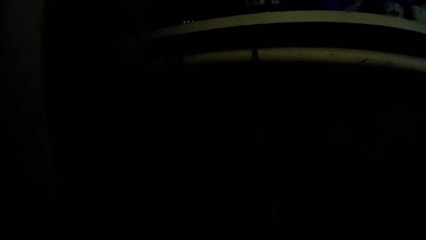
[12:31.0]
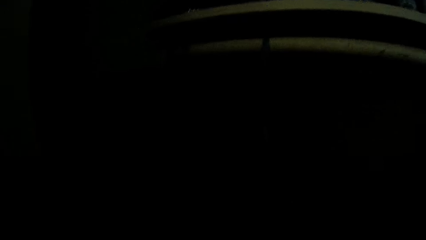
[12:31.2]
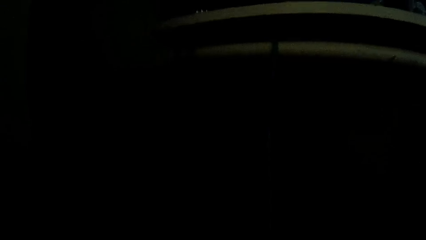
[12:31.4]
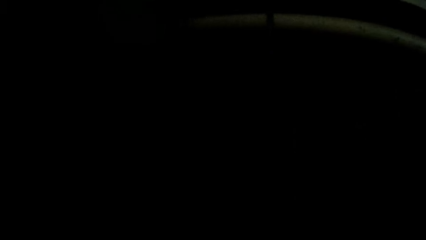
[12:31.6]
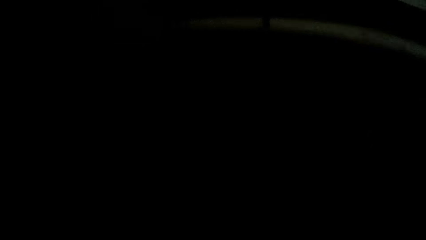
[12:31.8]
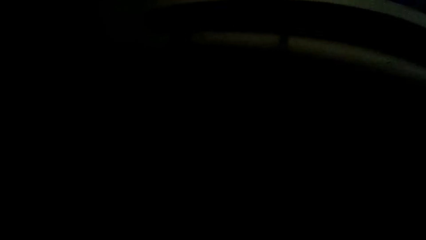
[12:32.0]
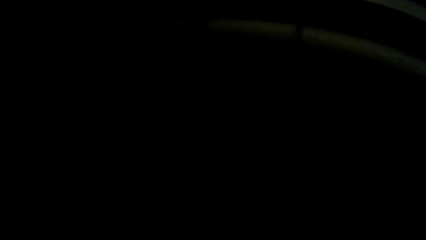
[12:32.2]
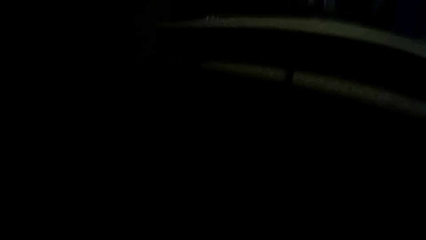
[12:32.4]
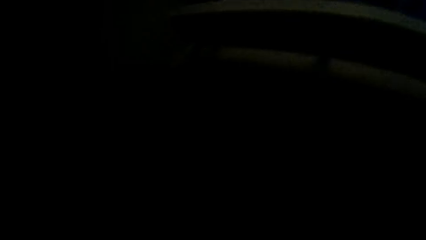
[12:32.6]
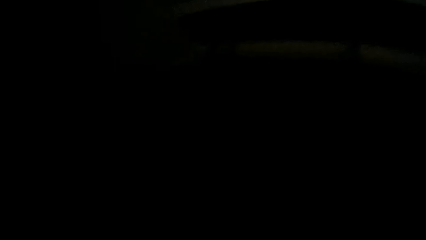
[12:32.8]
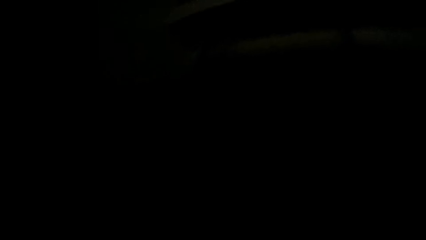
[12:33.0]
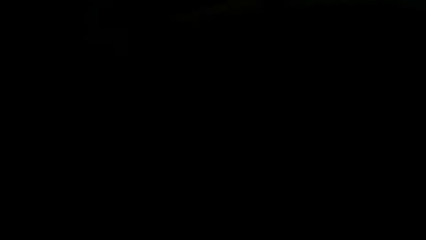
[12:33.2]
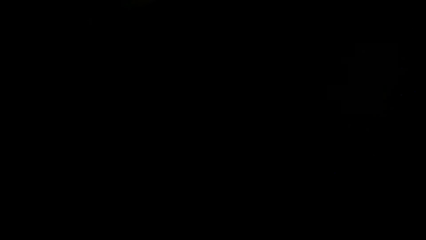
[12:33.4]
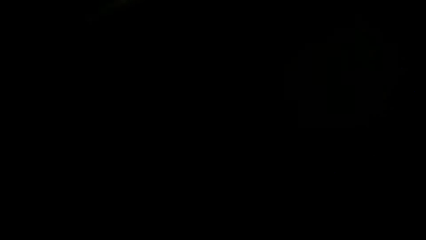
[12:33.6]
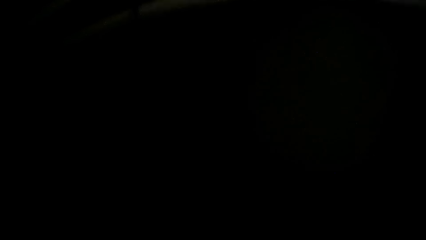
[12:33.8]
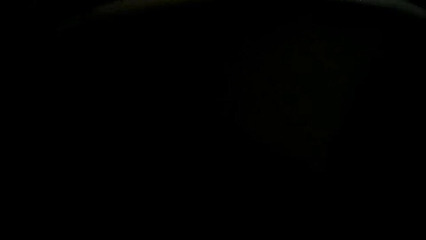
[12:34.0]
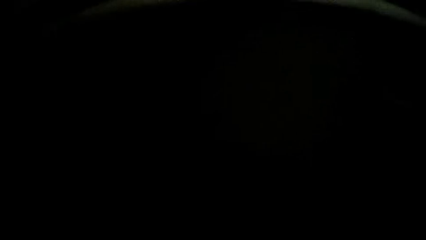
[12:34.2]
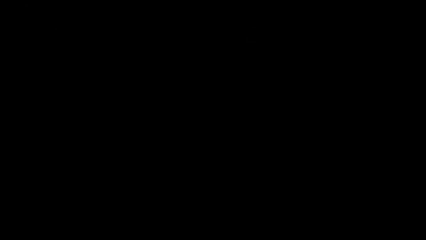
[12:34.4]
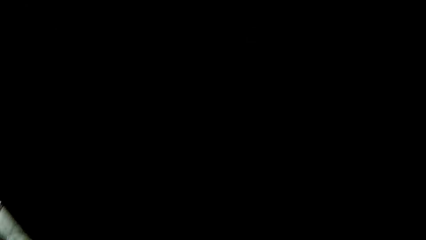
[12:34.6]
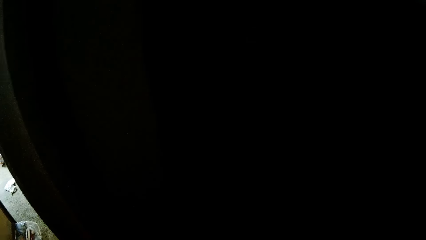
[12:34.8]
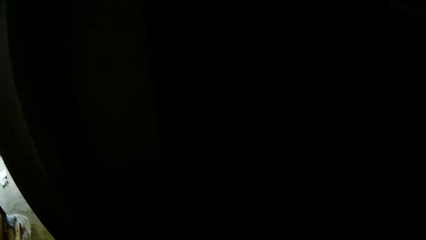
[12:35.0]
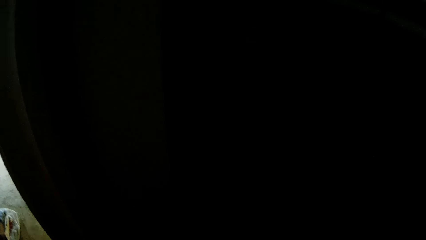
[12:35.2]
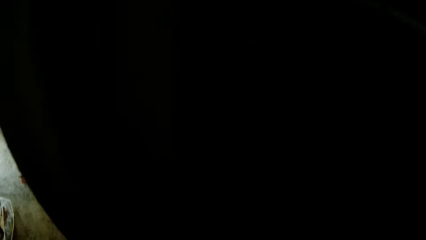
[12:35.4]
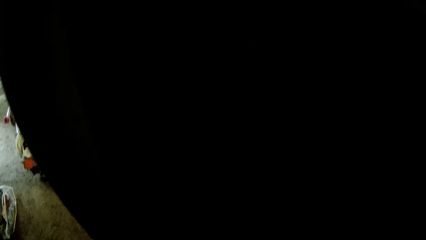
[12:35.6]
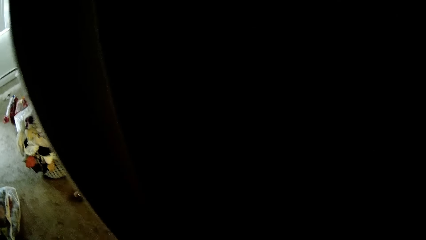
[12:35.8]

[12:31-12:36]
The camera wearer removes cloths from the cabinet.

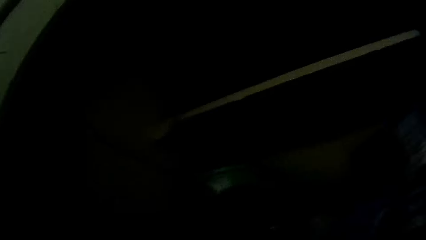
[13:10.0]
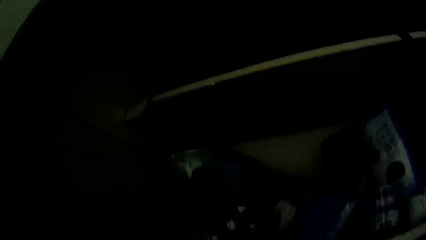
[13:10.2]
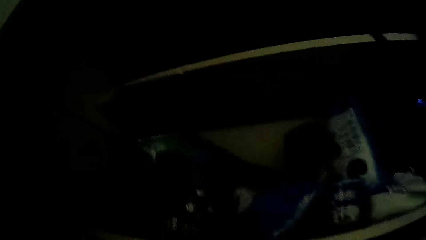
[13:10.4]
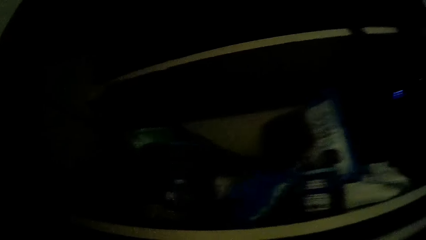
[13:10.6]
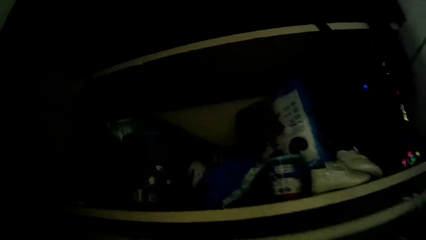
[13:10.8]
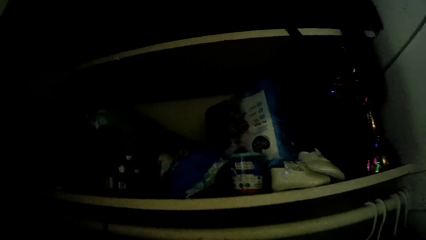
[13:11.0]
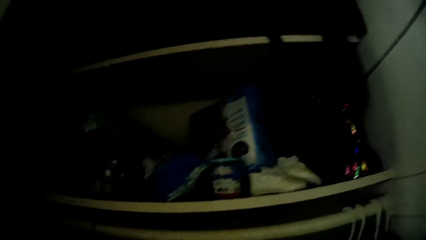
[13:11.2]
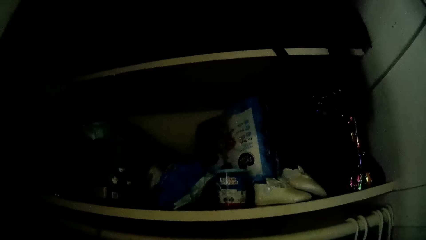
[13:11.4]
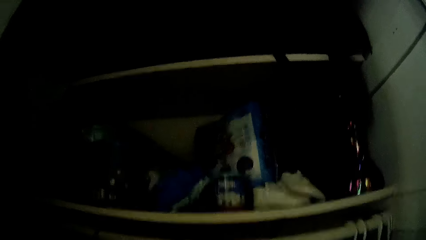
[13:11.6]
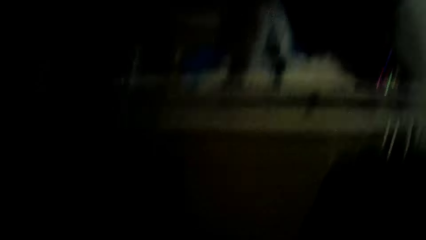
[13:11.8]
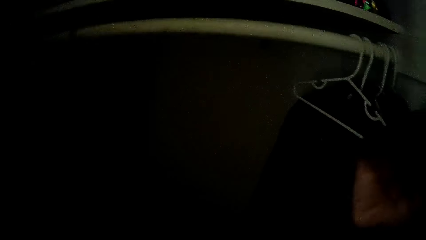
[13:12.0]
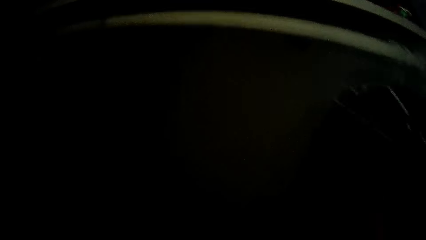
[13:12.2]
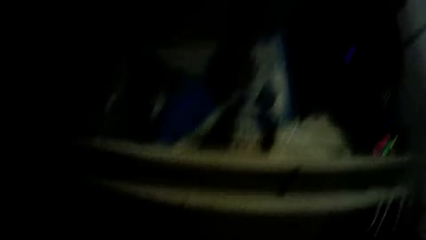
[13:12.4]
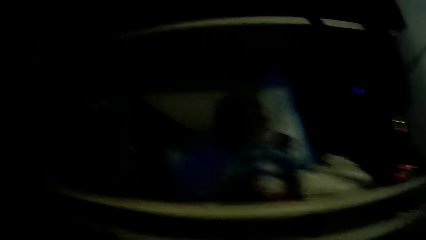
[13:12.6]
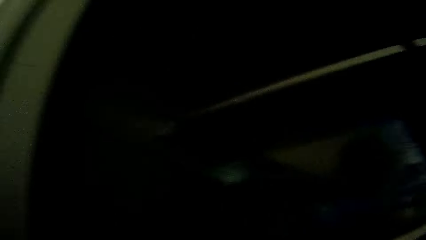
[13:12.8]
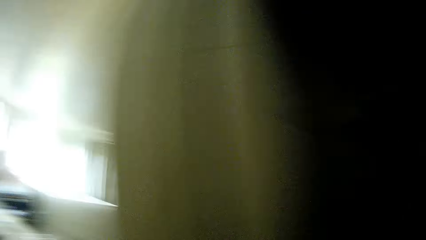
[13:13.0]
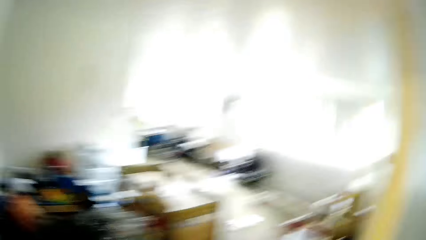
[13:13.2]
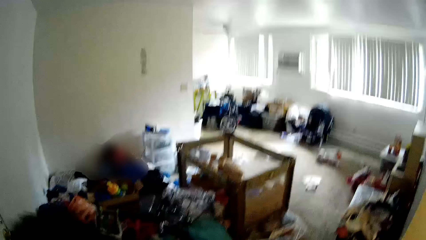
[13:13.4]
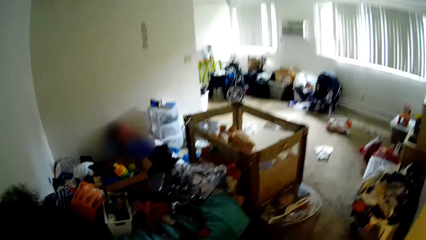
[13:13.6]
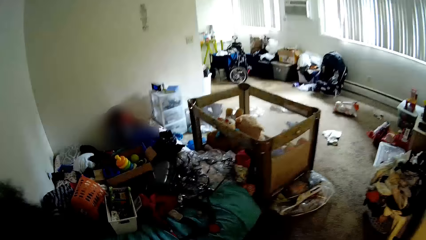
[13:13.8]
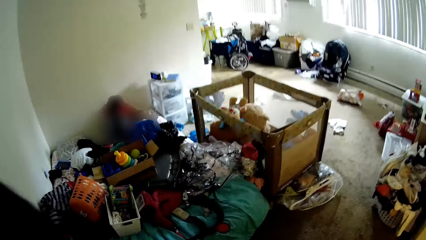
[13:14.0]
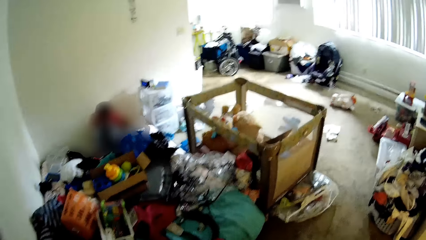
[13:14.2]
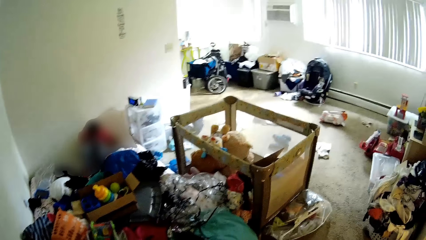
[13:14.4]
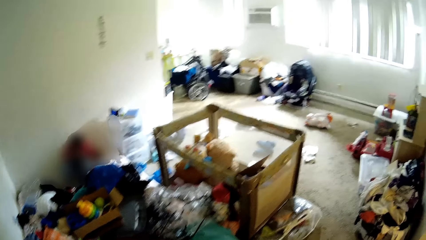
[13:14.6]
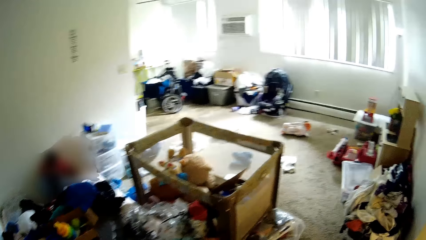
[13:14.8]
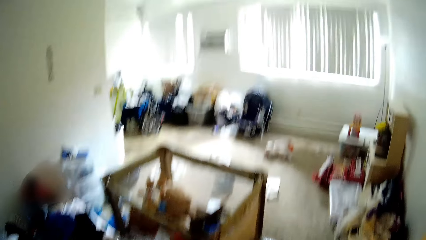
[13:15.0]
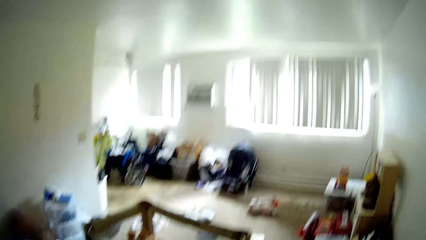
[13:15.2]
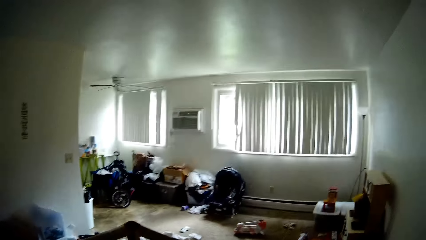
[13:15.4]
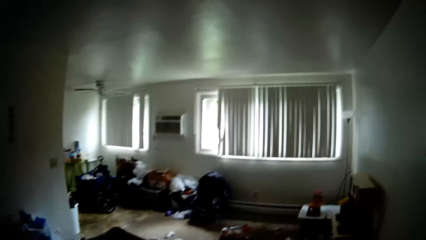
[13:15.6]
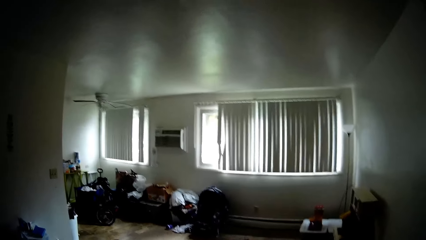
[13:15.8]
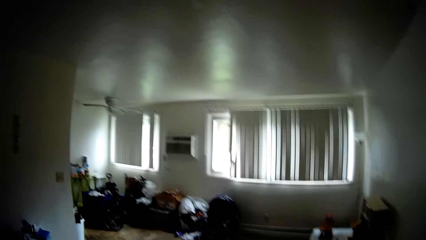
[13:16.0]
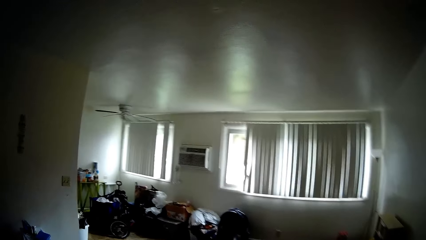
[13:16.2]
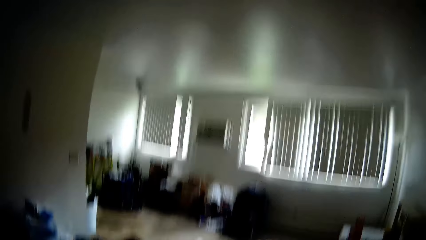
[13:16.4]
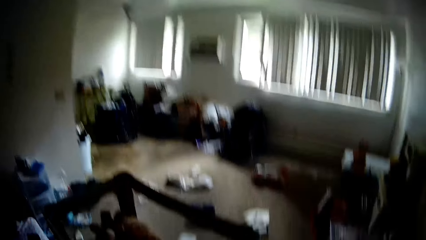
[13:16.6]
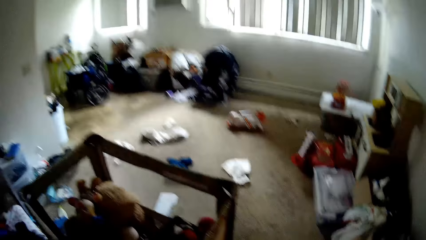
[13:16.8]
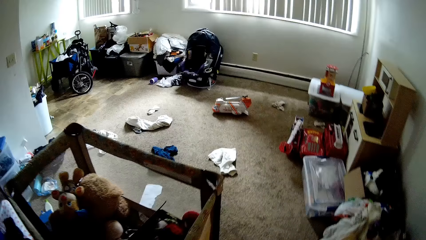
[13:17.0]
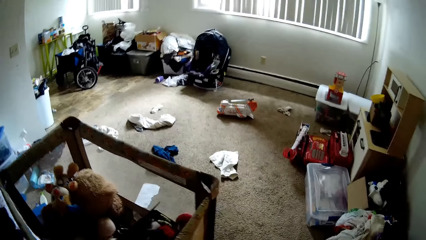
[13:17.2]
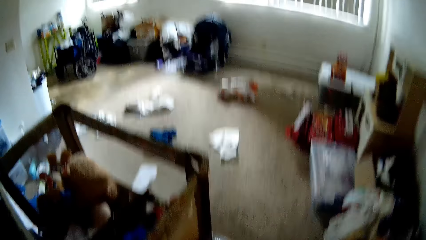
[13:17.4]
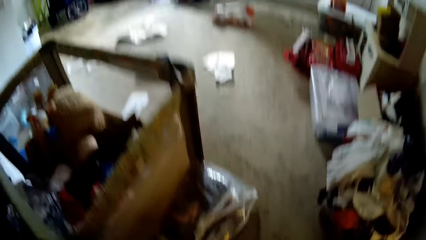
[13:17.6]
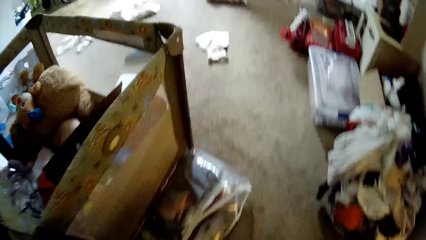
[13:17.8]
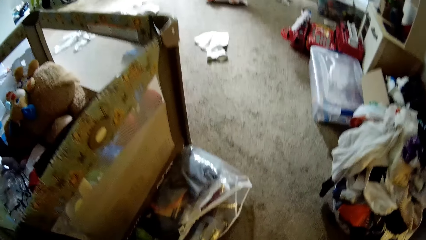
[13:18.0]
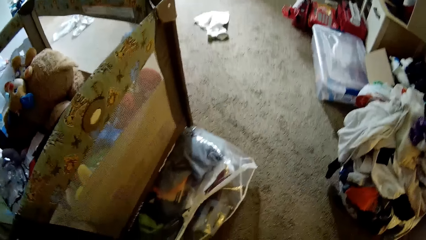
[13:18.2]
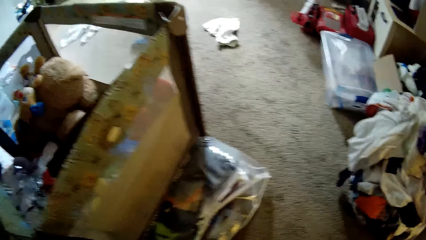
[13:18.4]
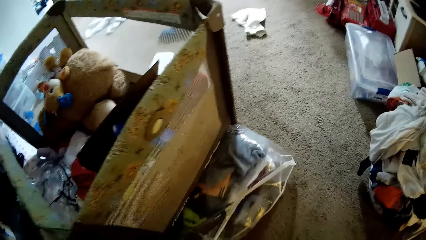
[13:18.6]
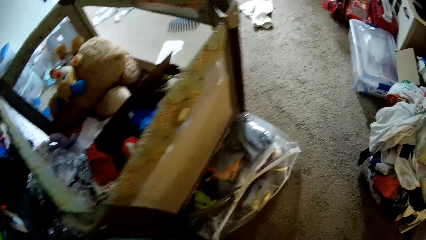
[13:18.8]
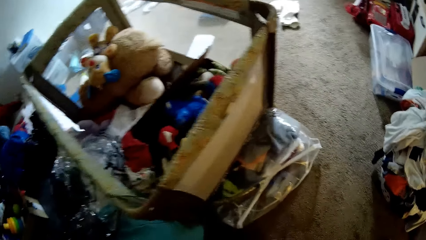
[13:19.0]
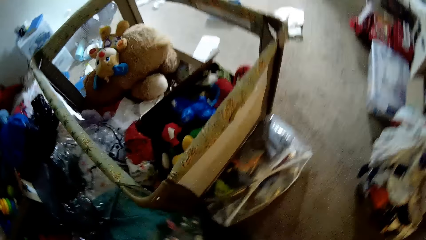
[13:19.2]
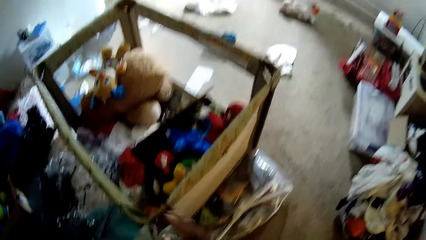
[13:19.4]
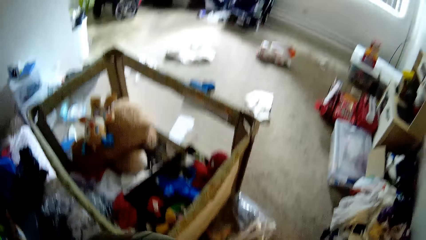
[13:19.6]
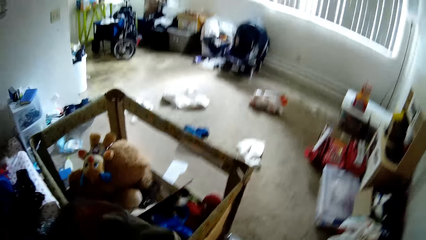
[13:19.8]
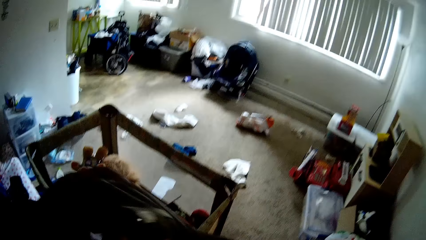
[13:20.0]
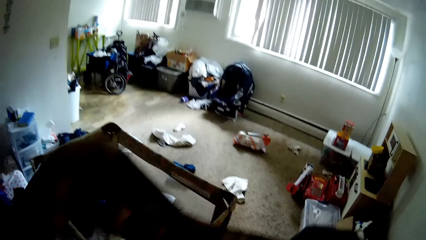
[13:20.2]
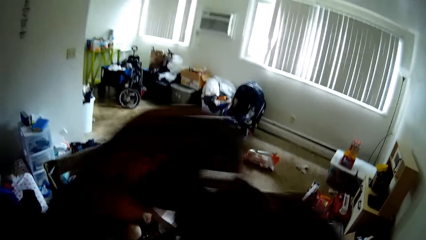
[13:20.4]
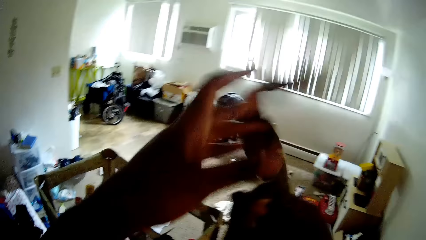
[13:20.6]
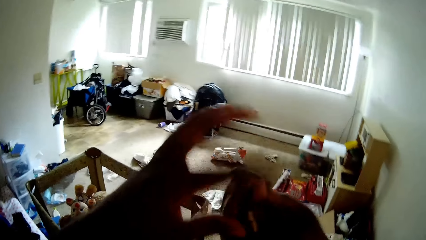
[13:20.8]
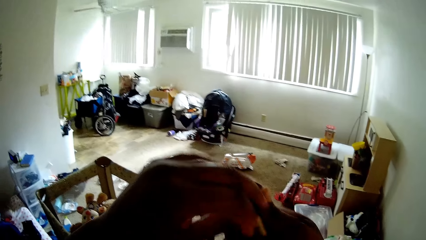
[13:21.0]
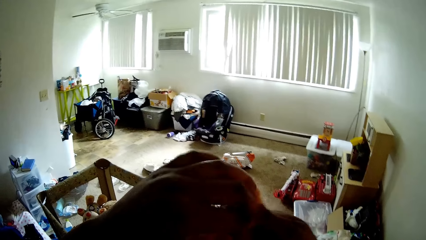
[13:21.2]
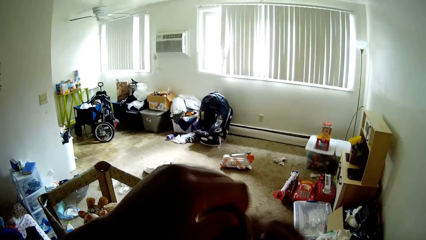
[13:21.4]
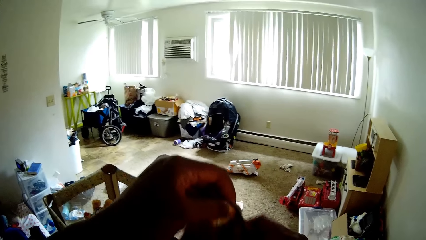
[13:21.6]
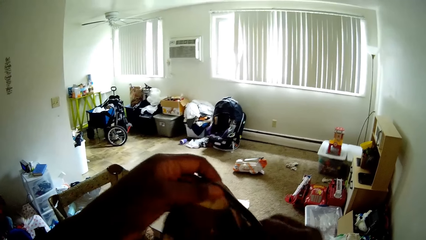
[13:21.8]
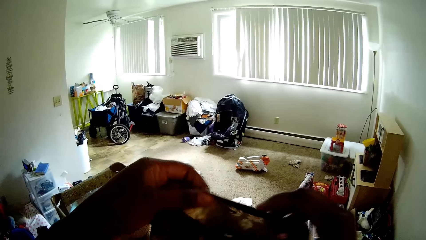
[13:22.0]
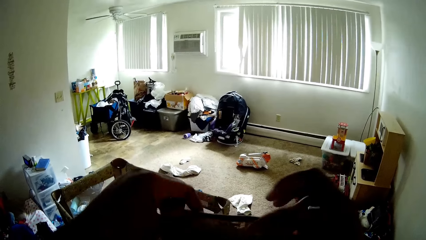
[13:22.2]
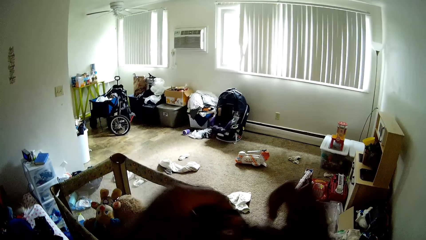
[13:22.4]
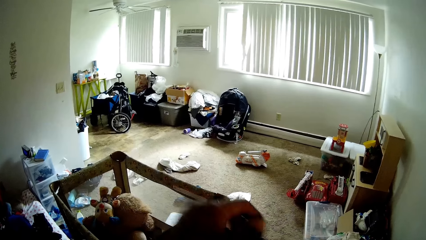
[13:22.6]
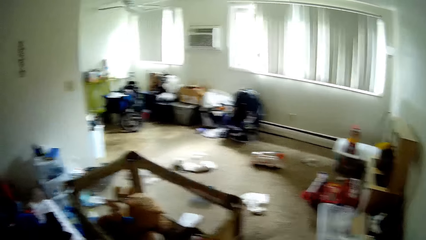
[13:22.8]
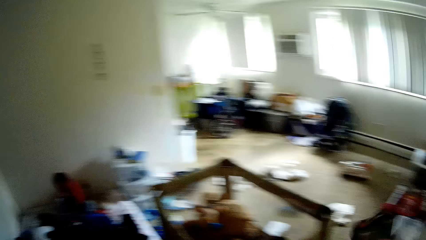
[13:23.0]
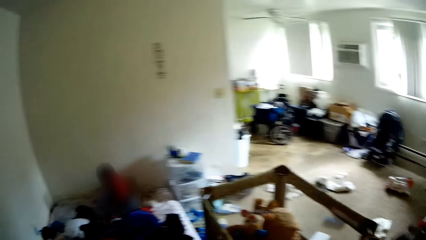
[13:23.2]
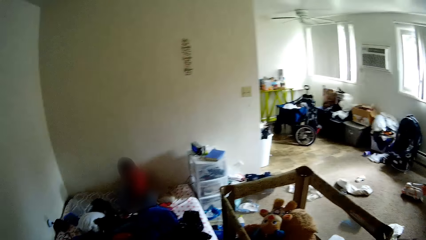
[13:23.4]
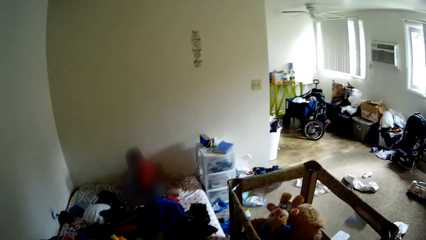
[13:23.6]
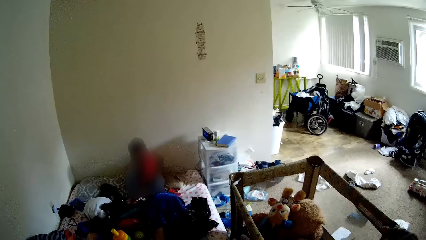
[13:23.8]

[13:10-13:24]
The camera wearer arranges a cloth on the cabinet. They stare at the room. They adjust the cloth with both hands.
